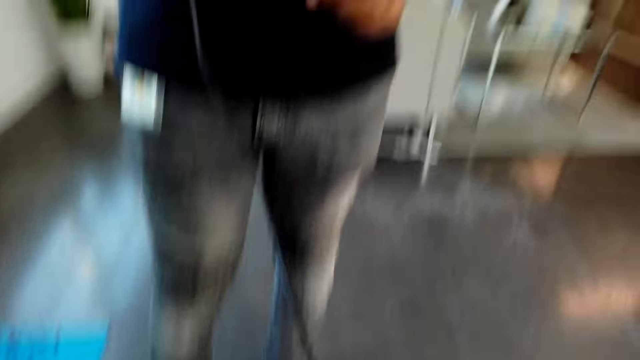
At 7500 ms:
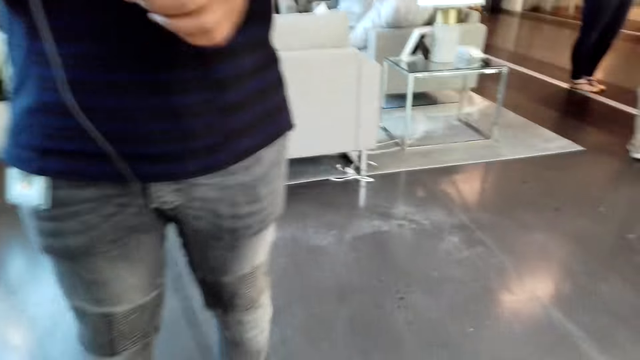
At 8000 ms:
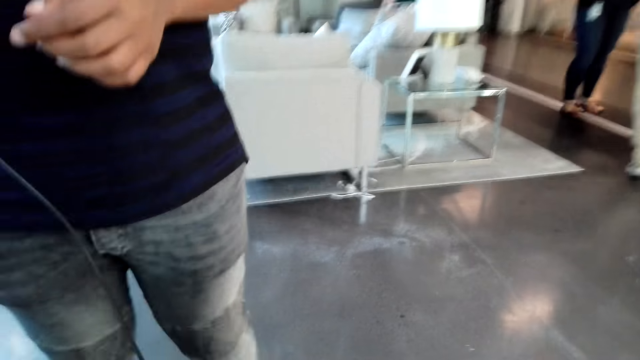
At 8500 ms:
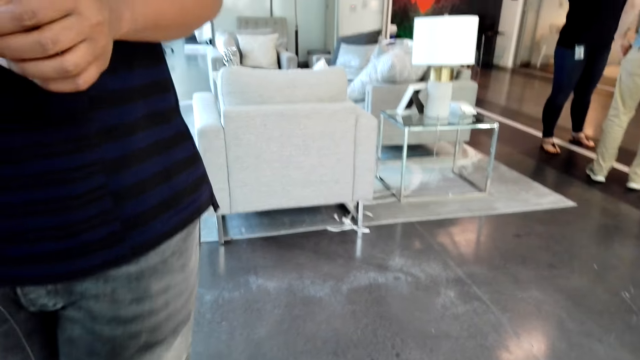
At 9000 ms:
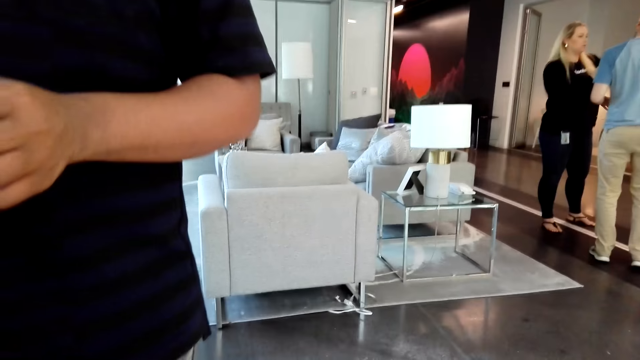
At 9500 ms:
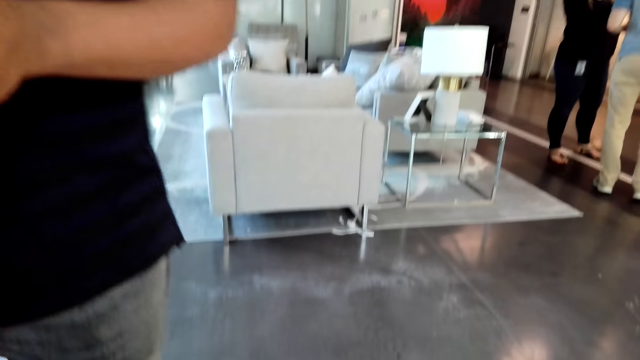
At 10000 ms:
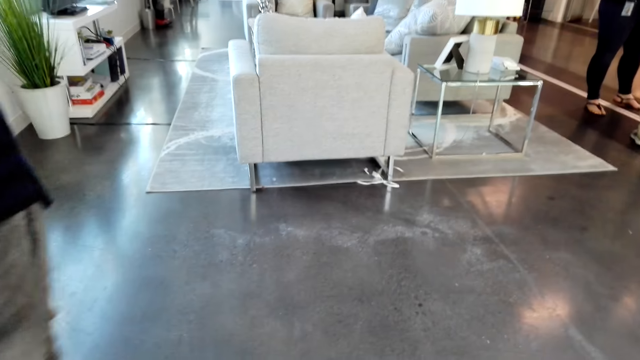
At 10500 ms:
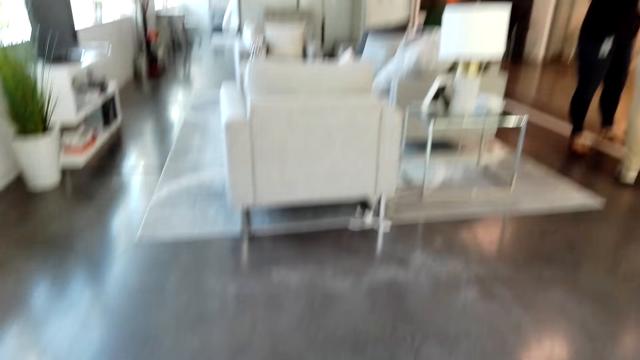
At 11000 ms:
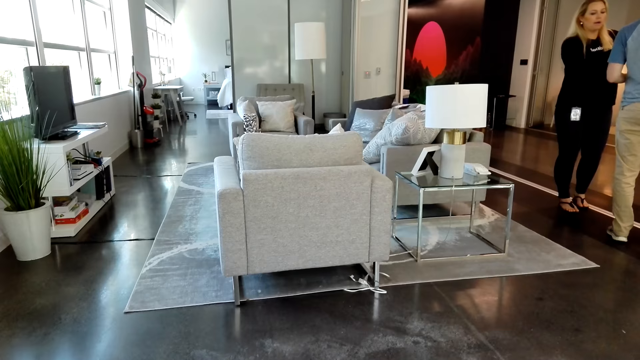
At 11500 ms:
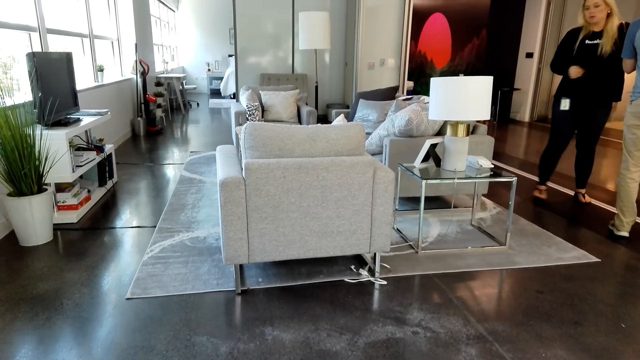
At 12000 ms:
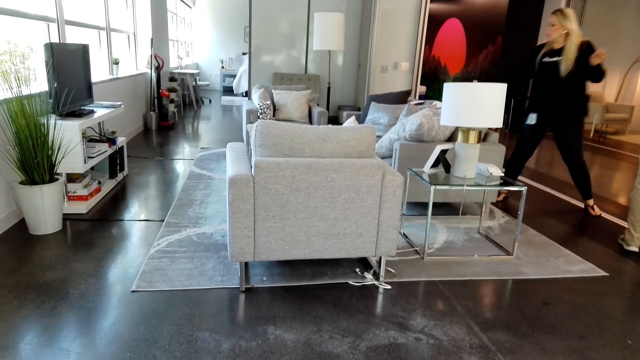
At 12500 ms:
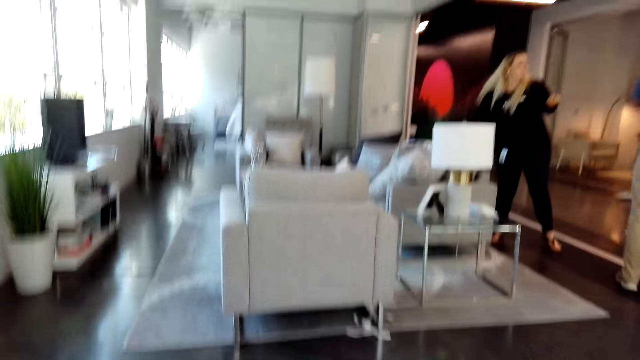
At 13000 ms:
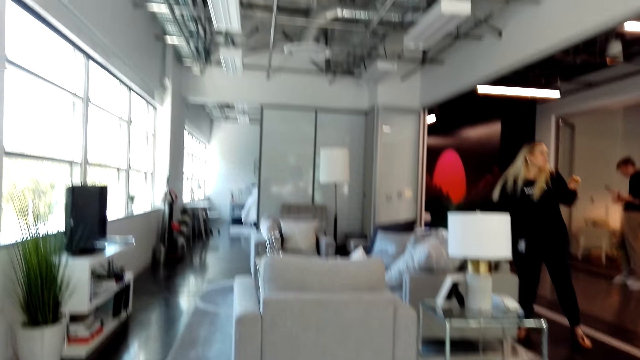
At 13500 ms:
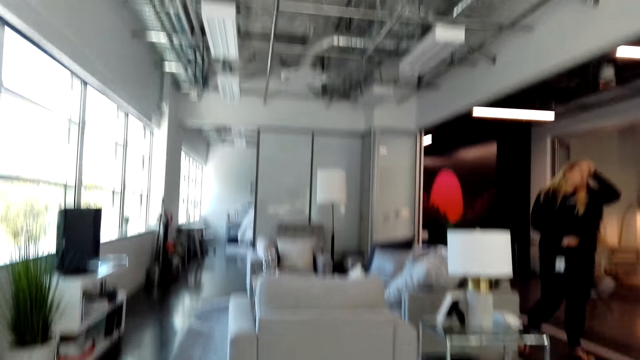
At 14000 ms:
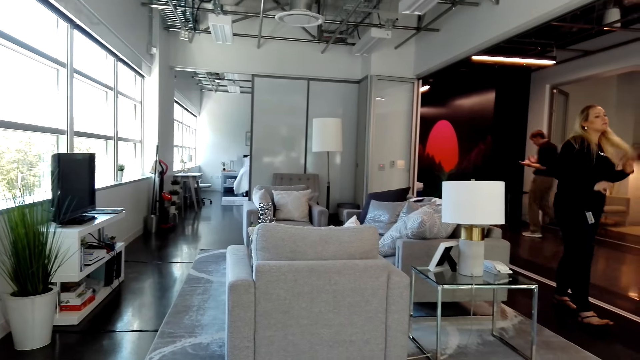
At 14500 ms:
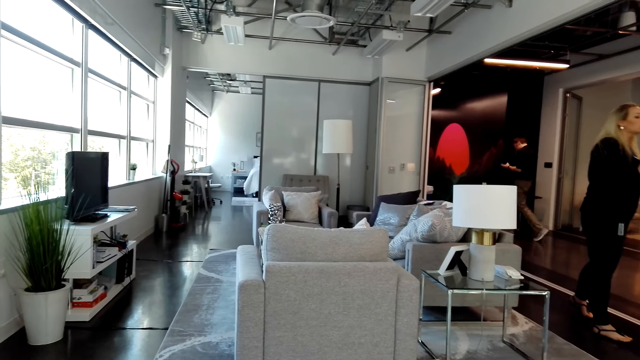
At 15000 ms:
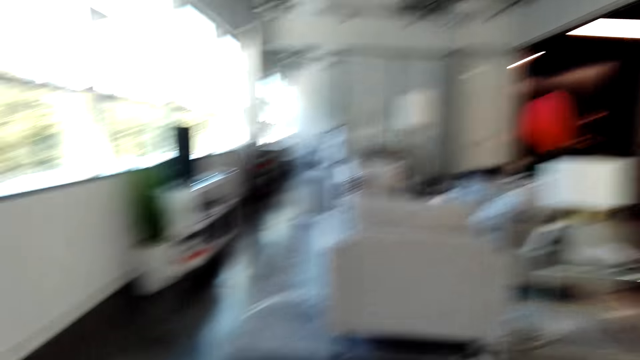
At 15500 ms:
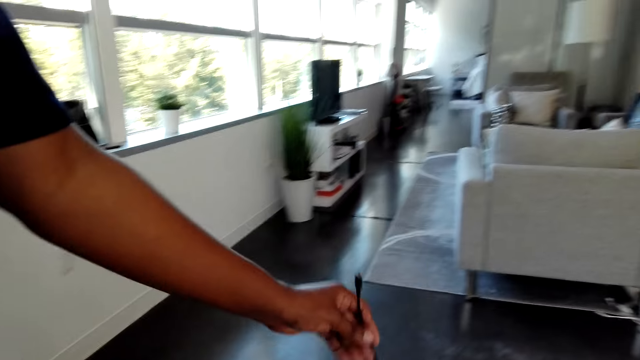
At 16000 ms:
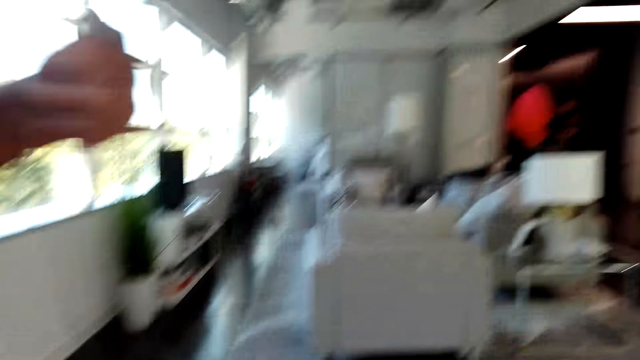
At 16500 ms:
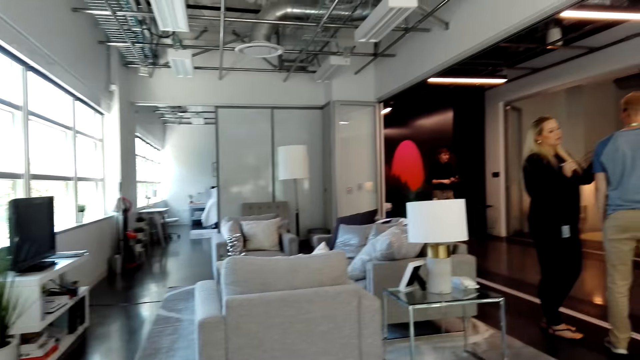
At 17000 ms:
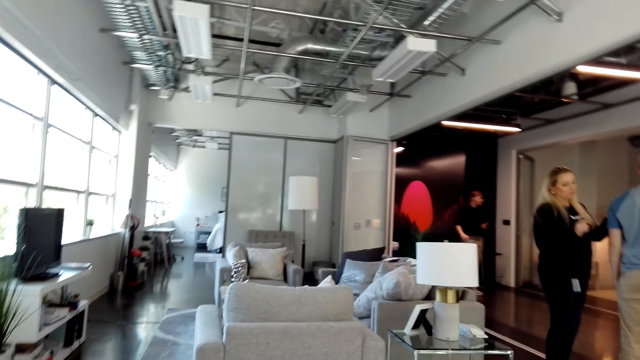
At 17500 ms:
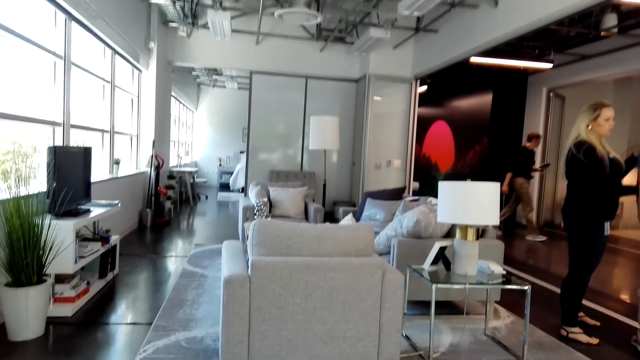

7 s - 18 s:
A man holds a cable. The camera wearer looks around the room. A woman moves to the sofa. Another man walks forward. The woman makes her hair. Another woman walks towards a third man. The second man walks around the room. The first man lifts the cable.

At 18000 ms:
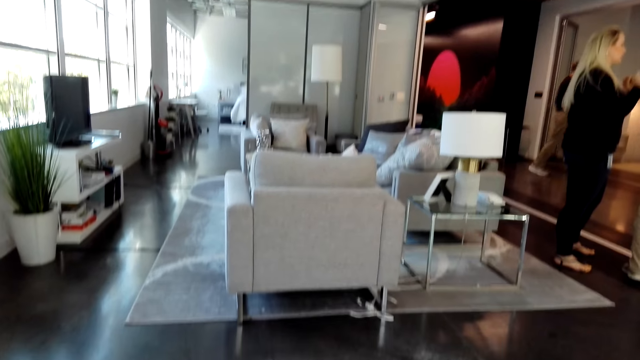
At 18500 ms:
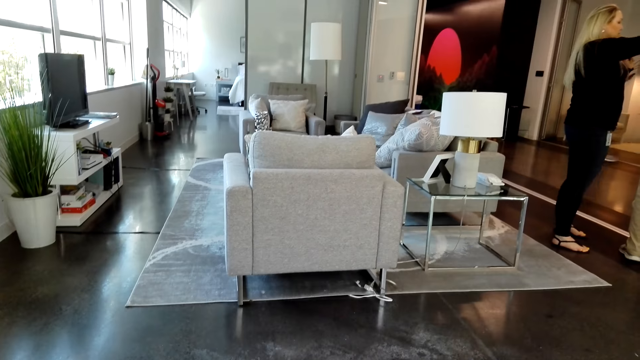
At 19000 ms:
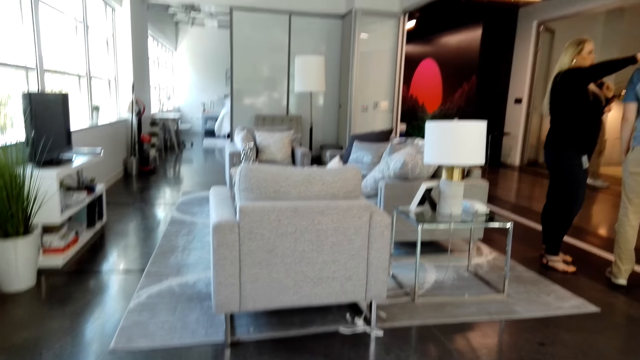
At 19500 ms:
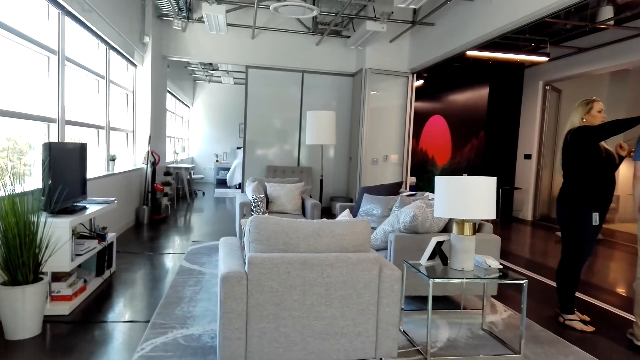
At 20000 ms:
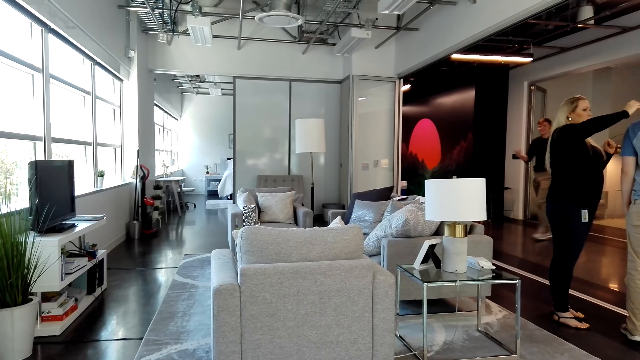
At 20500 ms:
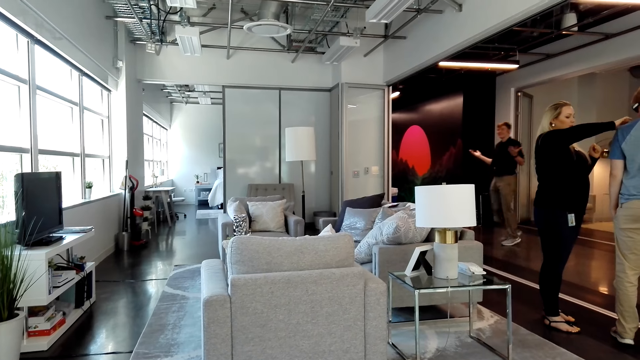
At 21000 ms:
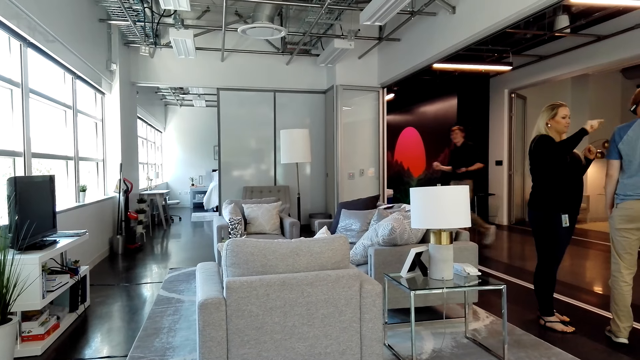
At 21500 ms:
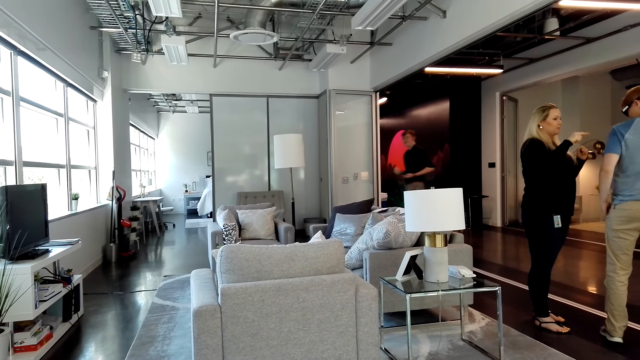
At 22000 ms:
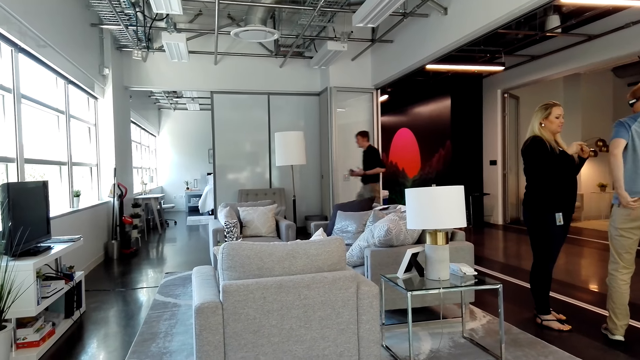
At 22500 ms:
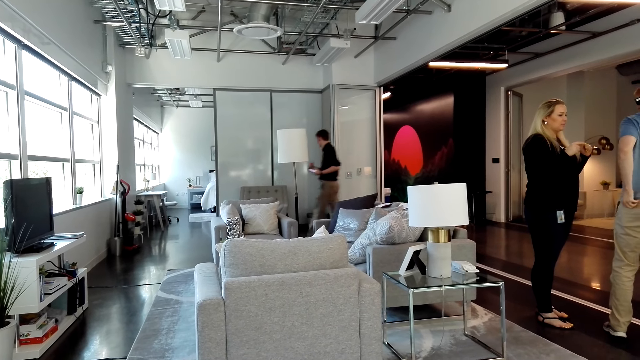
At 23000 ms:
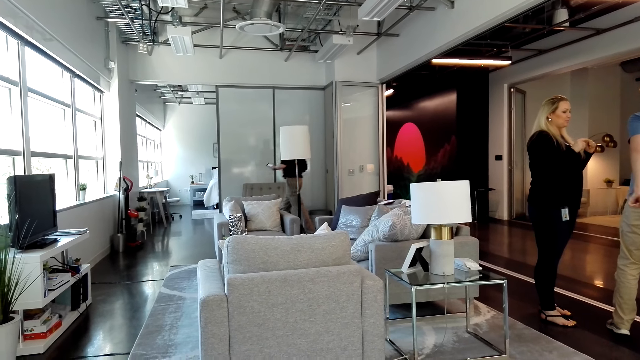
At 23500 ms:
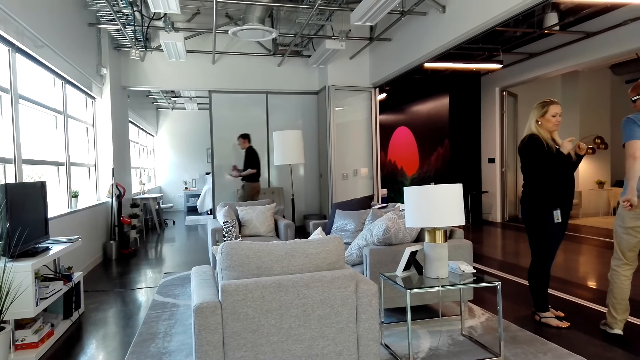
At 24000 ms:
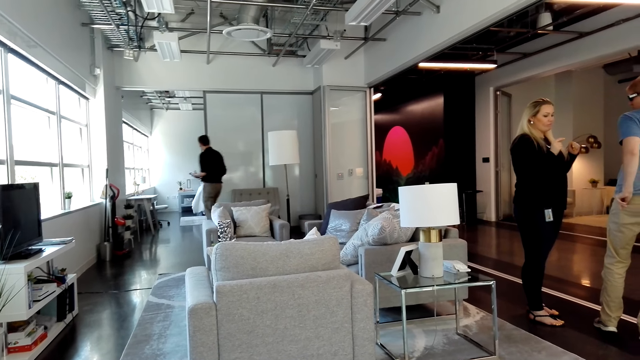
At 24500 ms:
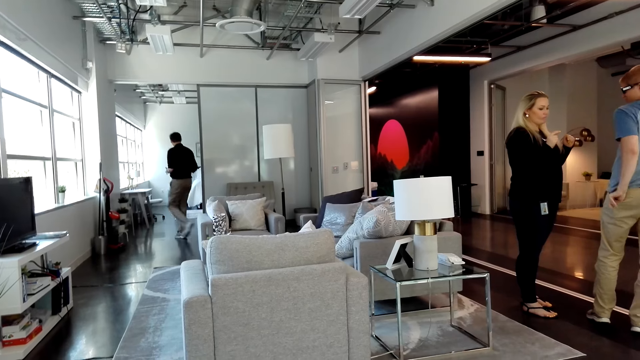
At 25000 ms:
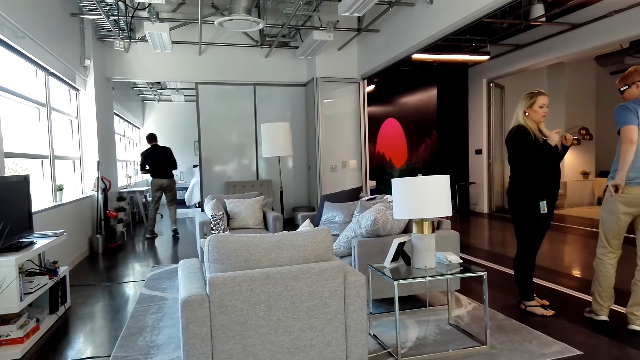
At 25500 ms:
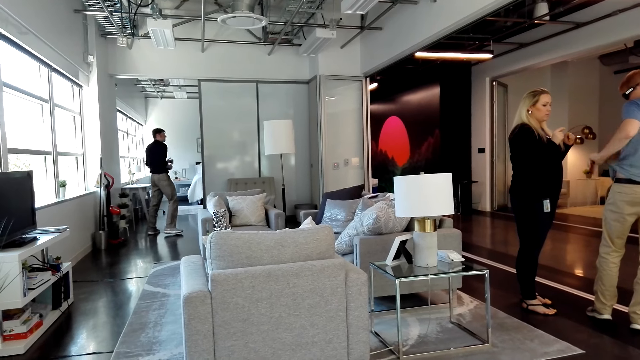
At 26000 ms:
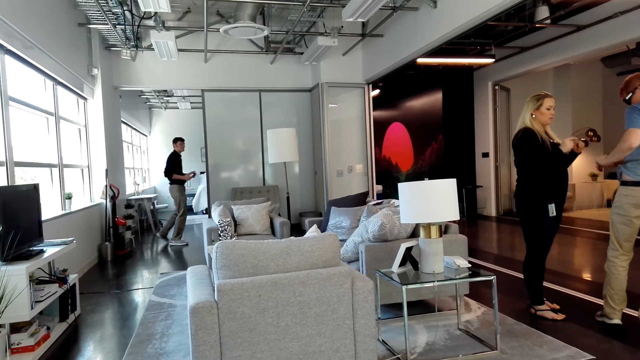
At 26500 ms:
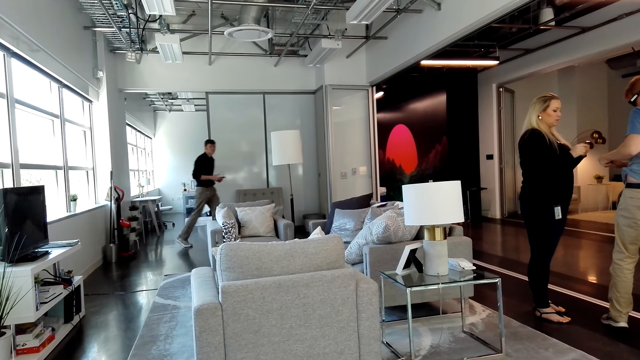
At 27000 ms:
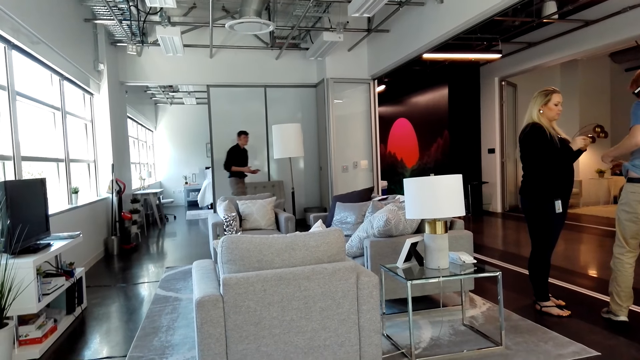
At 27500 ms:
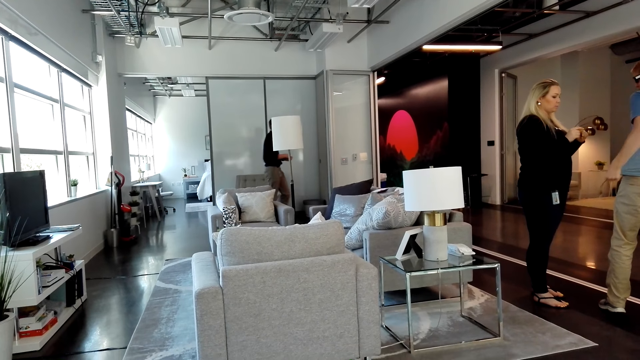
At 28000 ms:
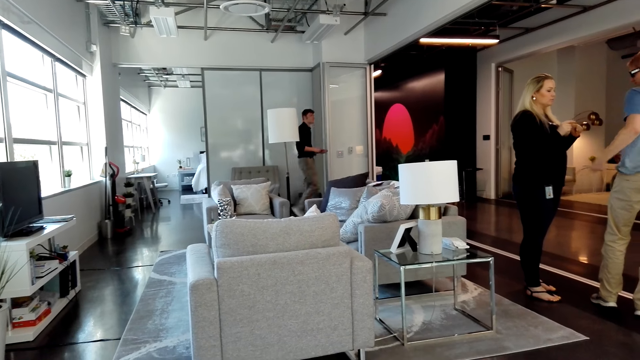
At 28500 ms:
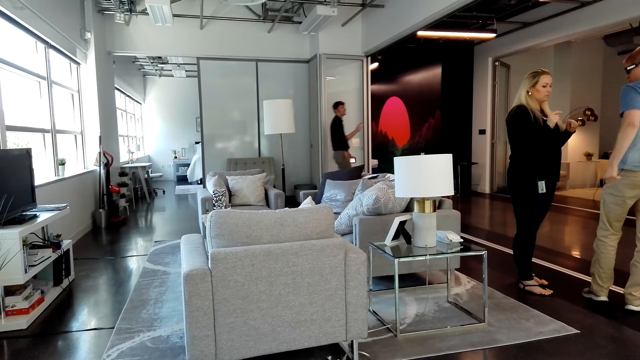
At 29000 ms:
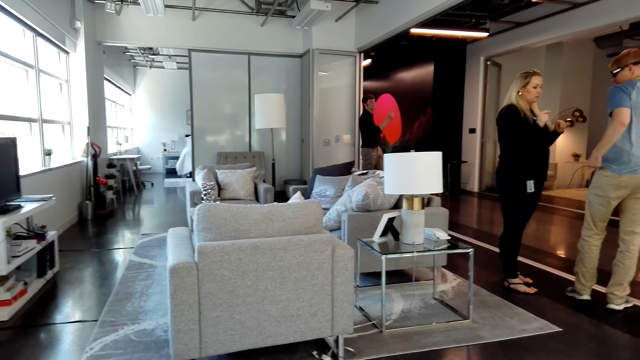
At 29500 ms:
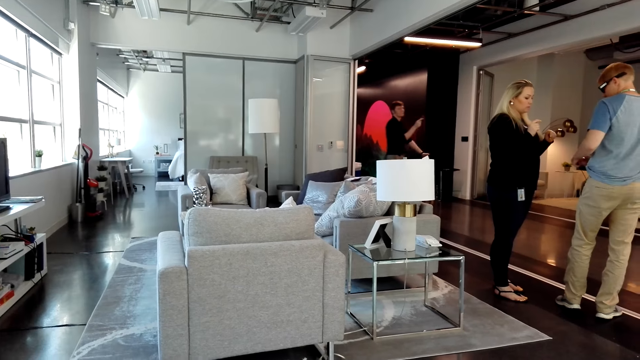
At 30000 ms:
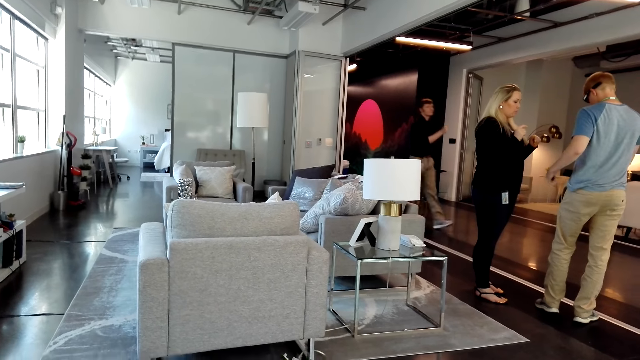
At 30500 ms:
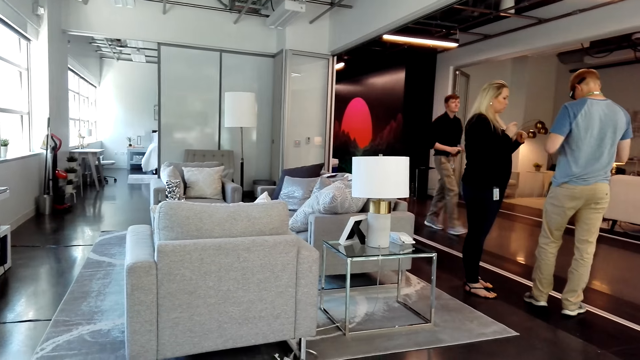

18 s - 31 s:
A man walks to the right. A woman adjusts something on another man. The first man gestures at the camera wearer. Another woman gestures at the second man. The first man walks around the room. The second man puts his left hand in his pocket, removes something from his pocket and pulls a cable. The first man points forward and walks forward.
